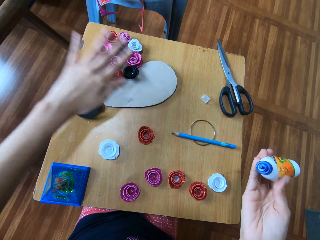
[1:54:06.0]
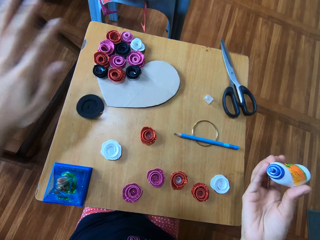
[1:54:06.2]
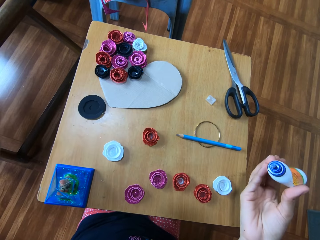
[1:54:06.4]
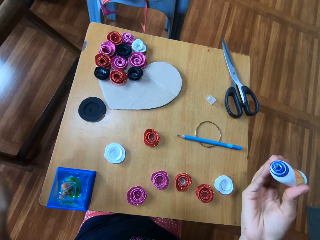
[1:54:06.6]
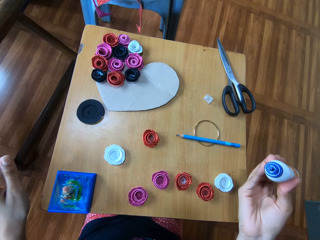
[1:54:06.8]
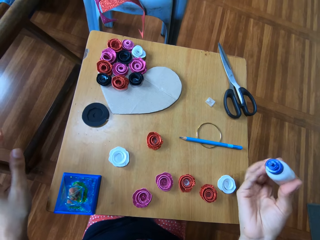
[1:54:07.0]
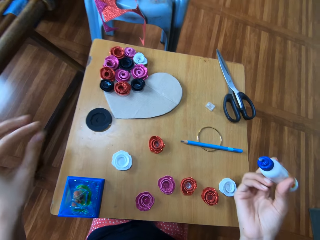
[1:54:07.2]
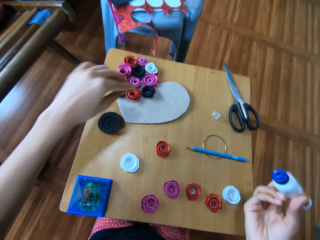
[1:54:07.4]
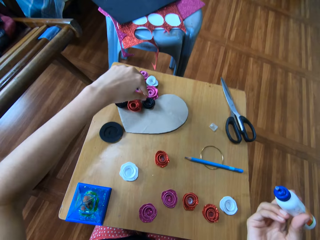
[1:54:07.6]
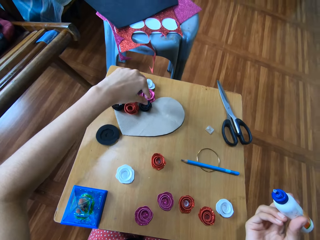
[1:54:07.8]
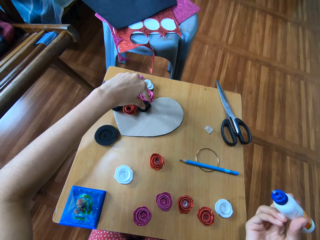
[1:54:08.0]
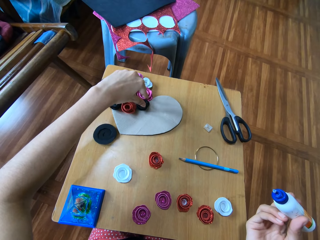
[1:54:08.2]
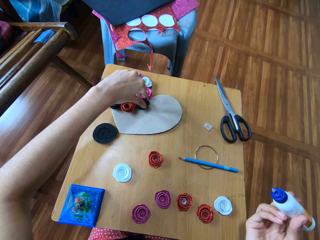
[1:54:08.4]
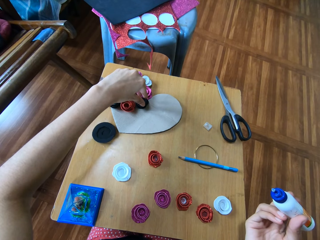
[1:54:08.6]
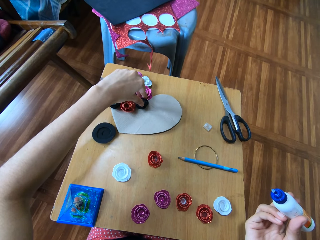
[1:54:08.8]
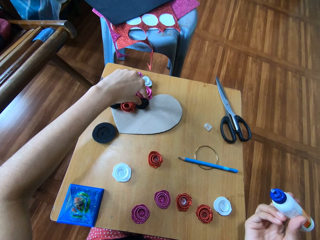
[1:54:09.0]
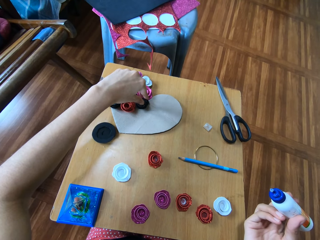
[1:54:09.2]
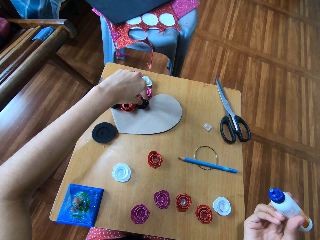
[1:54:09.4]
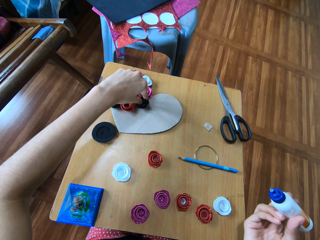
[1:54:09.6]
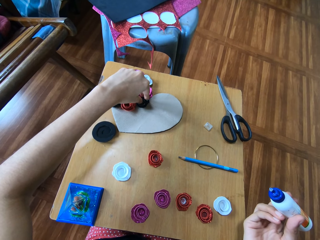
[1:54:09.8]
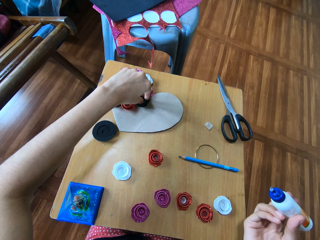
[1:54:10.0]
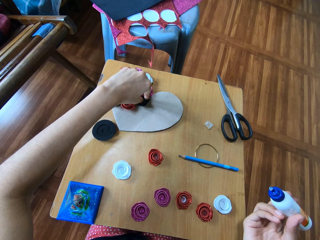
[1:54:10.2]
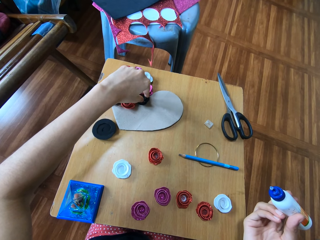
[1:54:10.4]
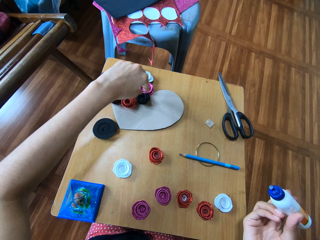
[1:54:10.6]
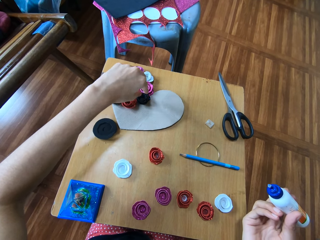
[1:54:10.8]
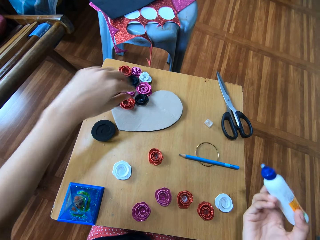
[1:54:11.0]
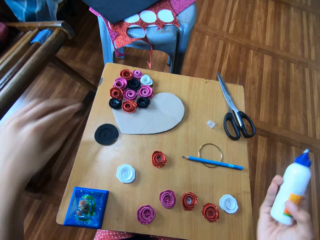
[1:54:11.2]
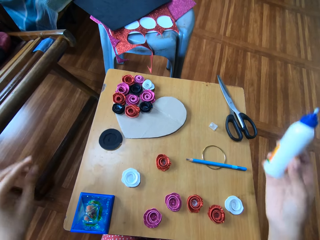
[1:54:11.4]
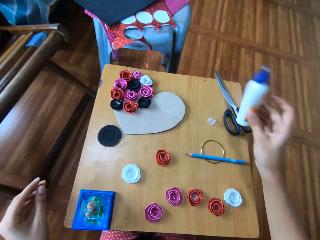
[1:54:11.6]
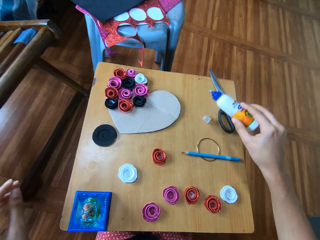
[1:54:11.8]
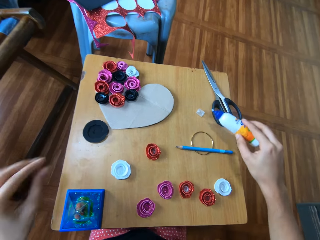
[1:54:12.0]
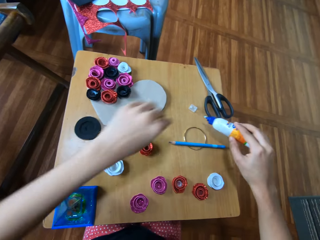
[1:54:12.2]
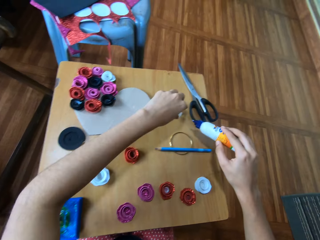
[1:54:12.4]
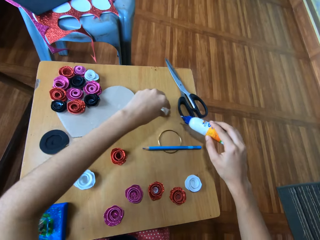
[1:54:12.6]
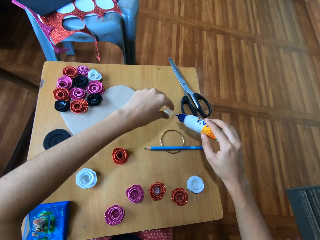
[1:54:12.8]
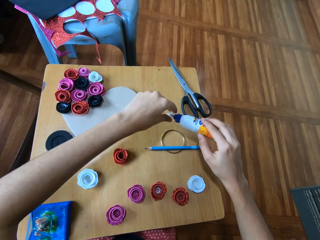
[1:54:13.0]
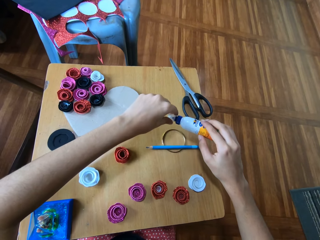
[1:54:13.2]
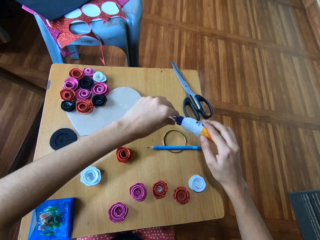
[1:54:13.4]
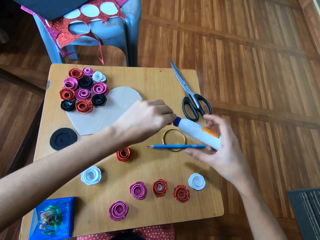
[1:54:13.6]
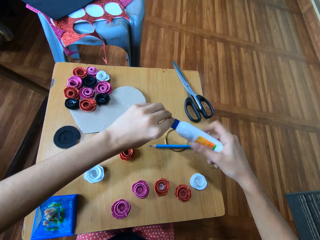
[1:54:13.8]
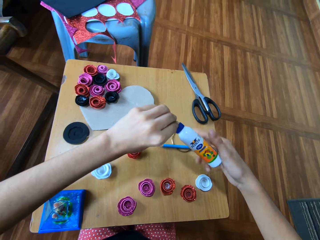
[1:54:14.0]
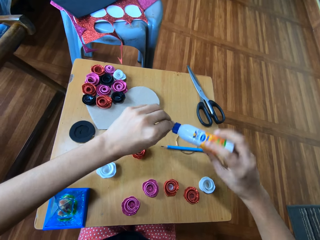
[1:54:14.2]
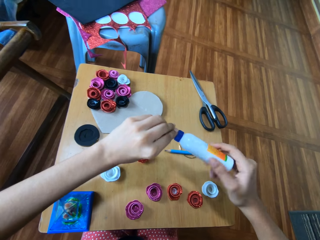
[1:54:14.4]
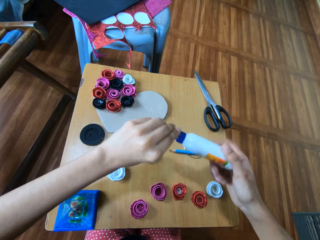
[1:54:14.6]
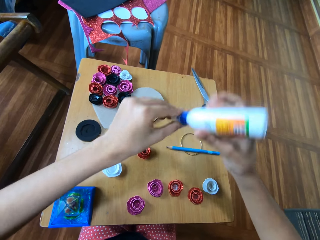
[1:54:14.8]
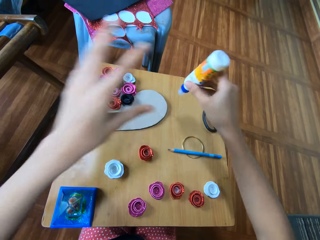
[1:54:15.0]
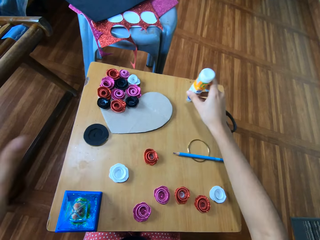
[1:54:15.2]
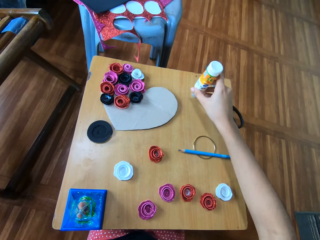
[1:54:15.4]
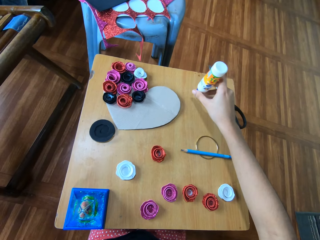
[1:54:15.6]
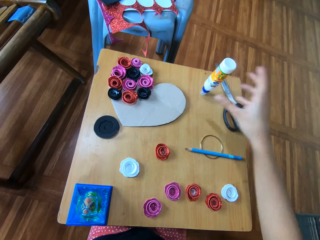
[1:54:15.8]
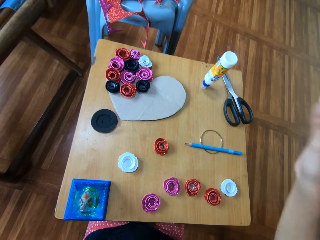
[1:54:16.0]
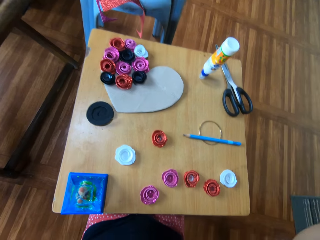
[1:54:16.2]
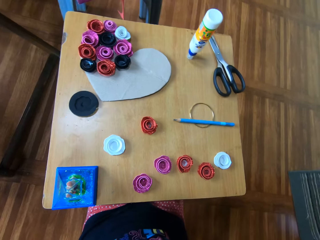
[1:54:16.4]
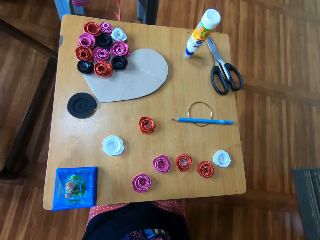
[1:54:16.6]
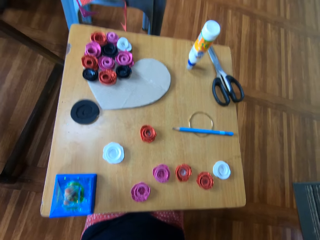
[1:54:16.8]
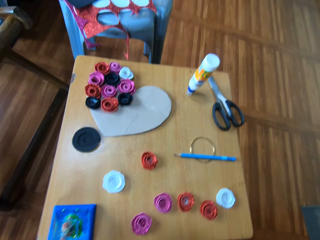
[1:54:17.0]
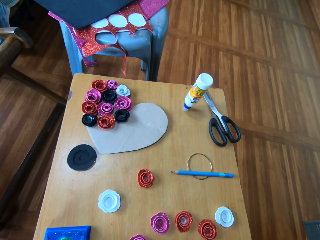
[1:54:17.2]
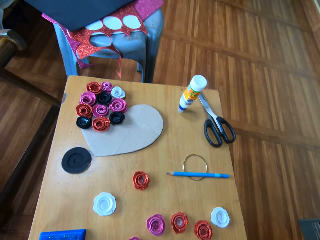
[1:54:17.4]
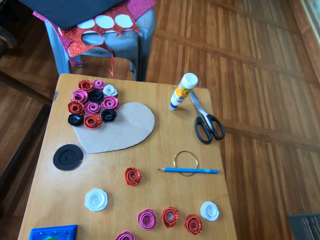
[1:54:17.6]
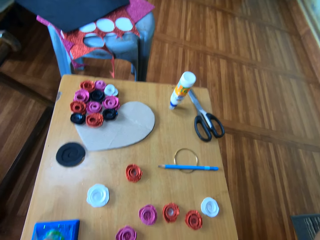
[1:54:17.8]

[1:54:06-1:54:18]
The camera wearer turns the decoration paper. She picks up the plastic lid of the glue with her left hand from the wooden table. She covers the glue with the plastic lid. She stands the glue upside down on the wooden table.

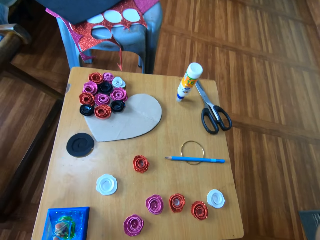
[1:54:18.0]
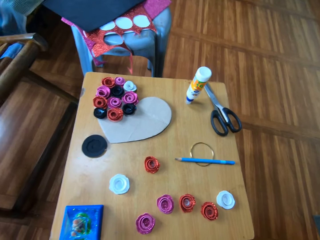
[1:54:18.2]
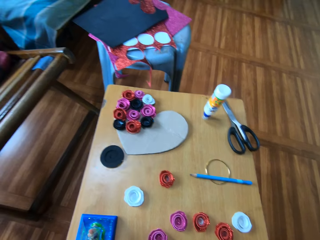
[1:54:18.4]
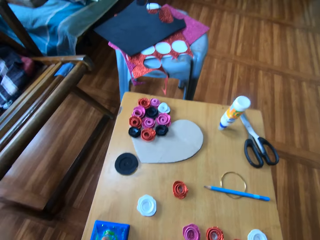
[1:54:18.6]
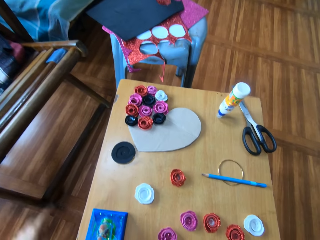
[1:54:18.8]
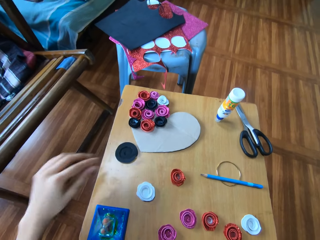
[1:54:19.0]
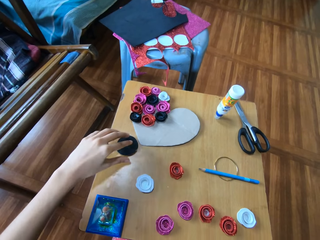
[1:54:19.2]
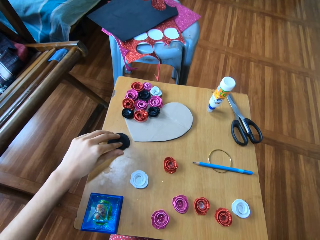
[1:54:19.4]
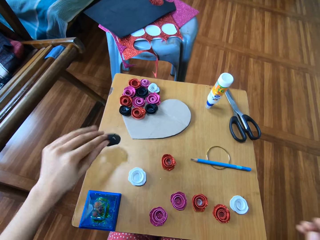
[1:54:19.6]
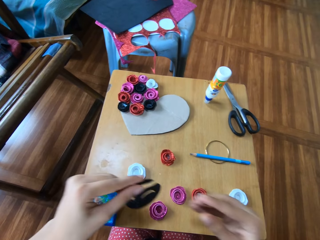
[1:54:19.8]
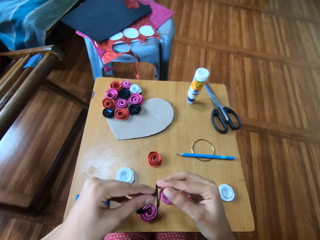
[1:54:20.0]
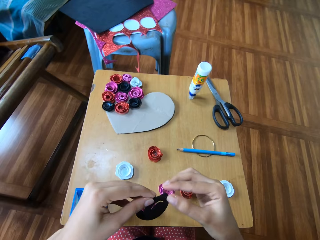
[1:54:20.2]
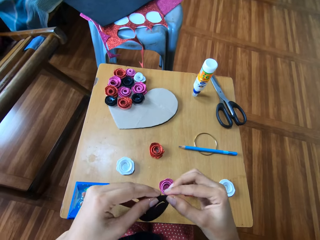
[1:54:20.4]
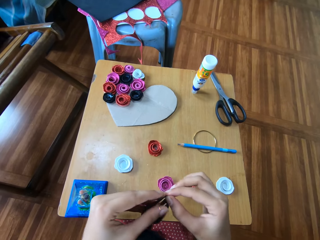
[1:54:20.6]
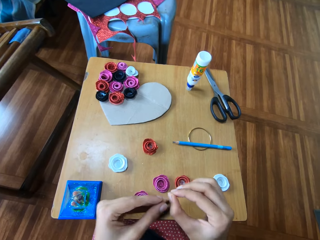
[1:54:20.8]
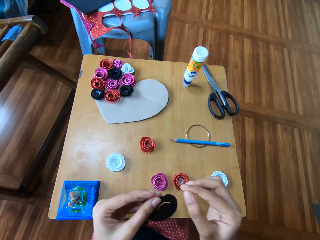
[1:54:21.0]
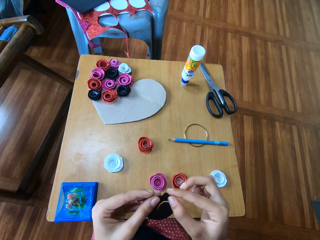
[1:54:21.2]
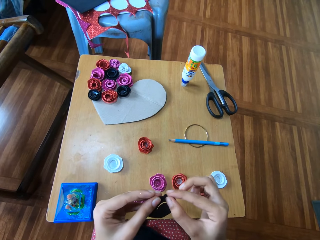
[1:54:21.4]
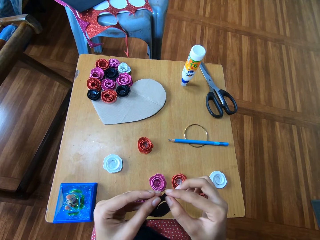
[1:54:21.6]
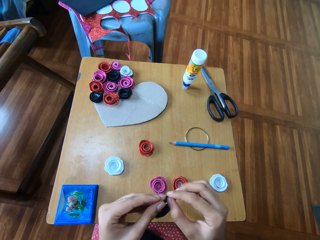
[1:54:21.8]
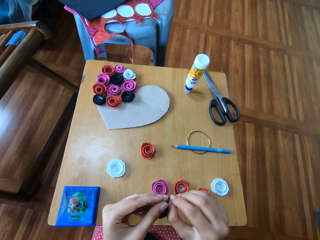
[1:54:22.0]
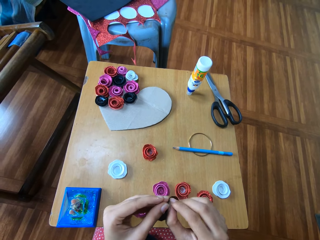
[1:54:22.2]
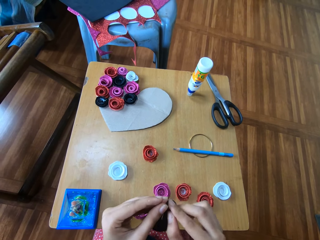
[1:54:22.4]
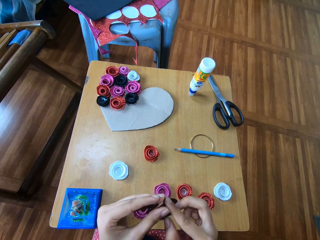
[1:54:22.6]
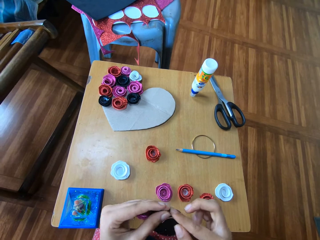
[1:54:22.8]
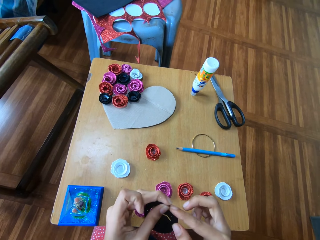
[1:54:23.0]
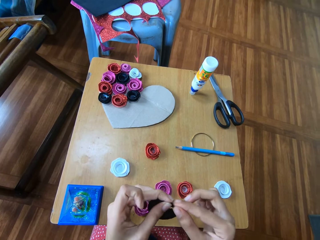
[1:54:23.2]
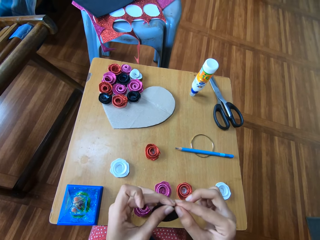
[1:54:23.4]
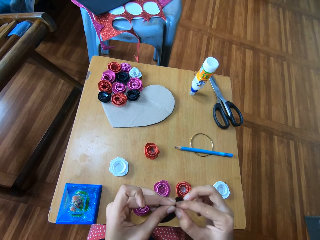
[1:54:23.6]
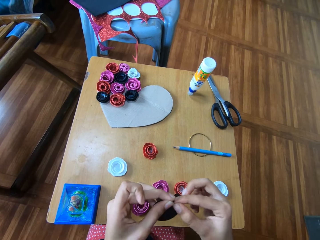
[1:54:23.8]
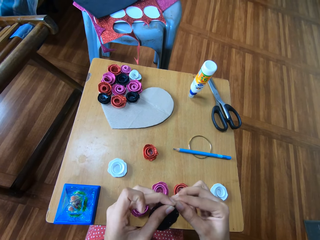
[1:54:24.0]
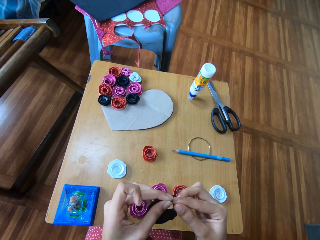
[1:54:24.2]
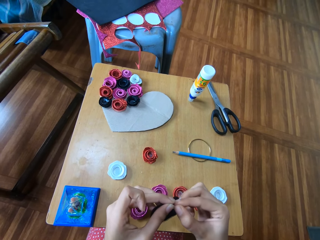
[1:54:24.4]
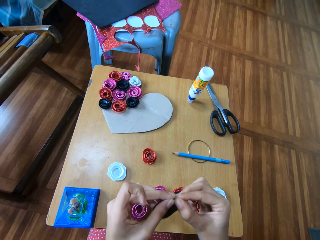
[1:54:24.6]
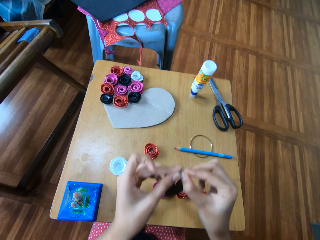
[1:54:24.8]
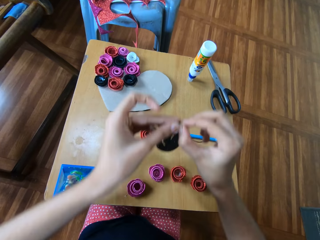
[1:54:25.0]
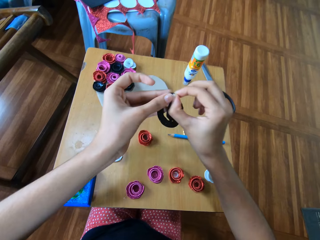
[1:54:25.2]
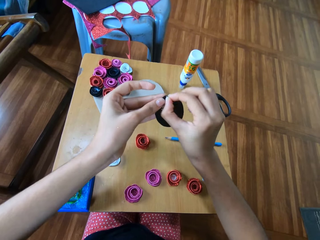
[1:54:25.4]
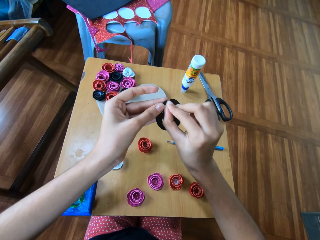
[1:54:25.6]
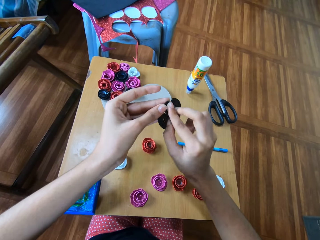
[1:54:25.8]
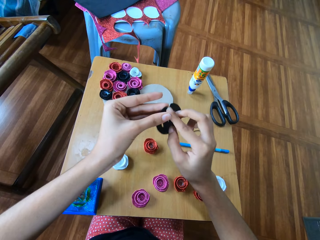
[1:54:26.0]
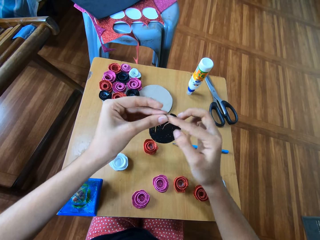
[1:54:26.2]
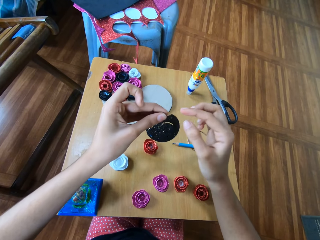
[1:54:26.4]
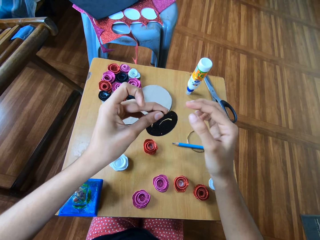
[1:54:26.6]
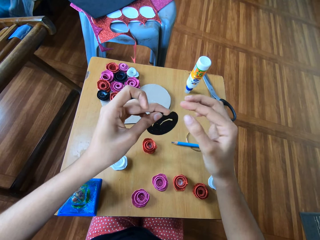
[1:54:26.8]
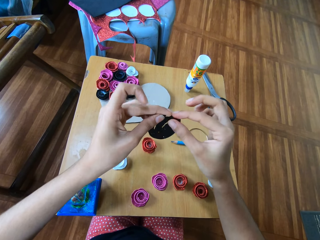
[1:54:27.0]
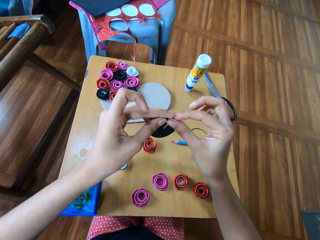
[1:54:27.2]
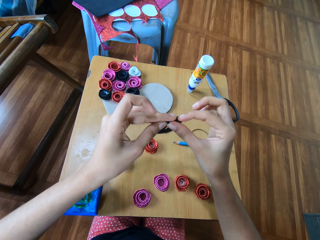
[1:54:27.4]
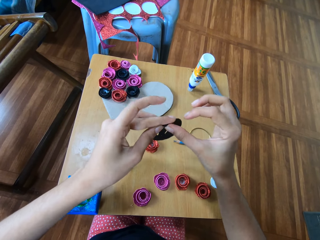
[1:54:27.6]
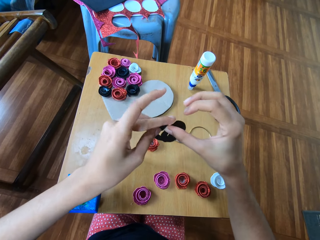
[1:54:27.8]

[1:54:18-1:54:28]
The camera wearer picks up the flower-like black glitter paper or decoration paper on the wooden table with her left hand. She holds the decoration paper. She twists the flower-like red glitter paper with her hands. She folds the decoration paper.
